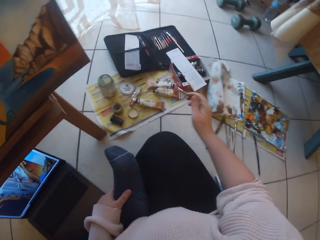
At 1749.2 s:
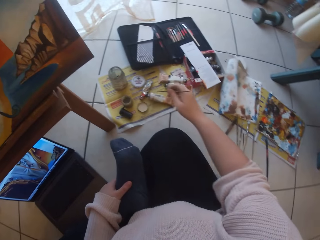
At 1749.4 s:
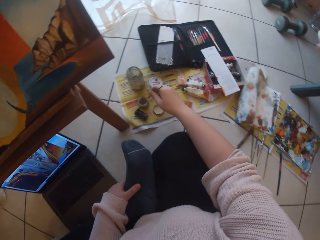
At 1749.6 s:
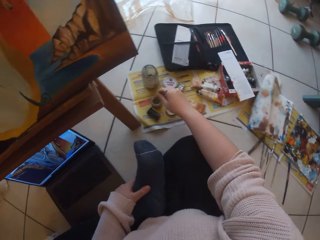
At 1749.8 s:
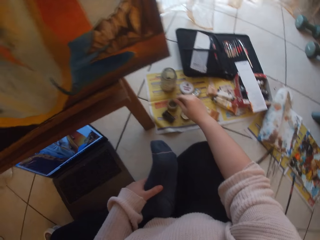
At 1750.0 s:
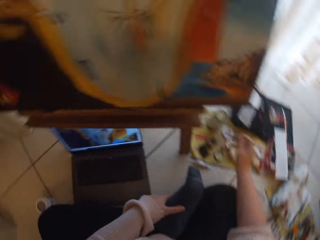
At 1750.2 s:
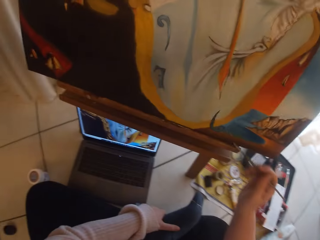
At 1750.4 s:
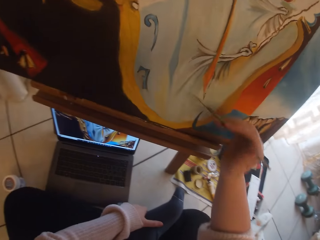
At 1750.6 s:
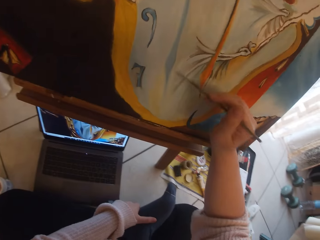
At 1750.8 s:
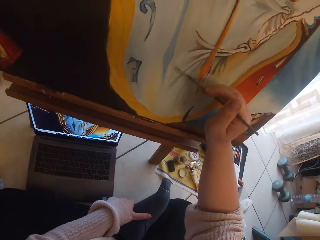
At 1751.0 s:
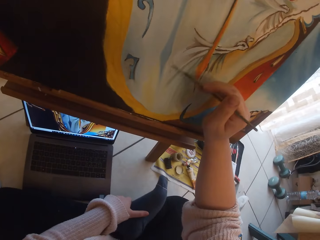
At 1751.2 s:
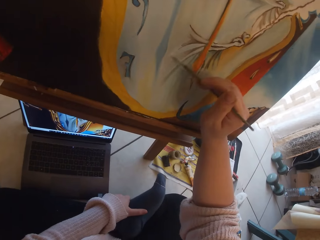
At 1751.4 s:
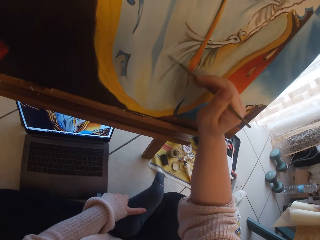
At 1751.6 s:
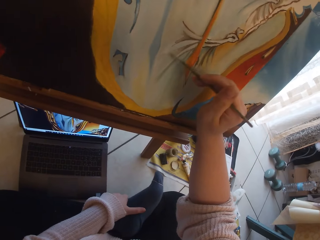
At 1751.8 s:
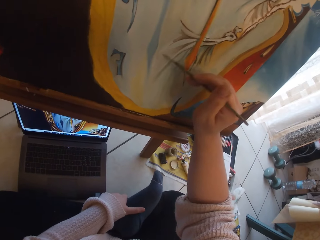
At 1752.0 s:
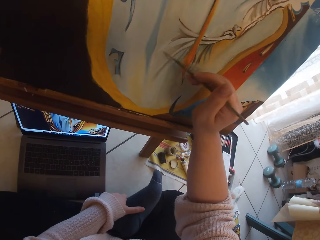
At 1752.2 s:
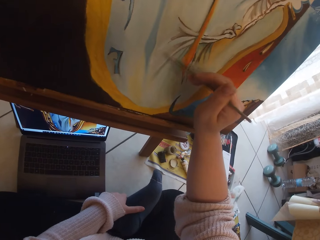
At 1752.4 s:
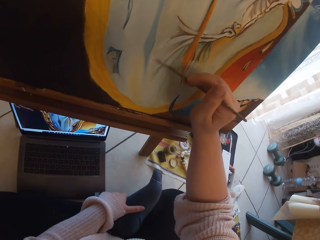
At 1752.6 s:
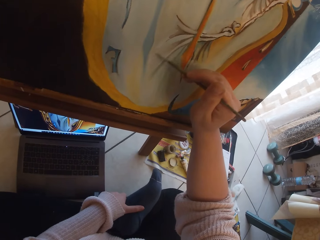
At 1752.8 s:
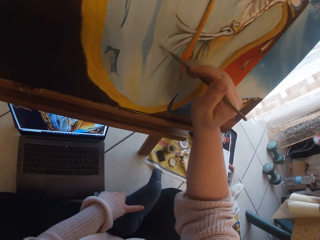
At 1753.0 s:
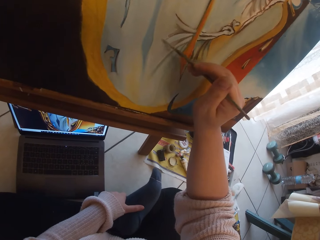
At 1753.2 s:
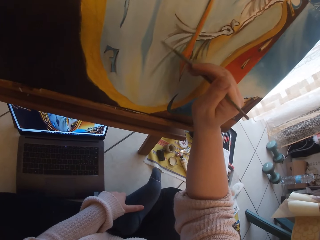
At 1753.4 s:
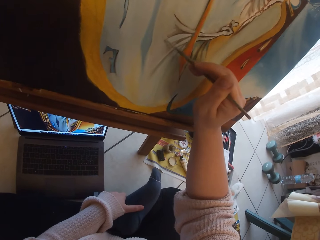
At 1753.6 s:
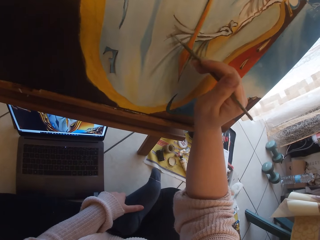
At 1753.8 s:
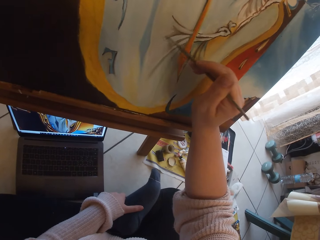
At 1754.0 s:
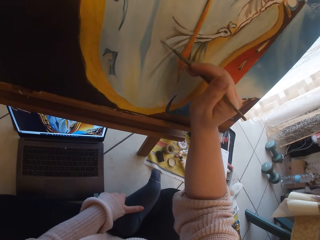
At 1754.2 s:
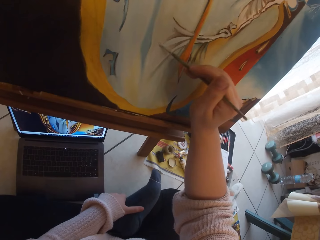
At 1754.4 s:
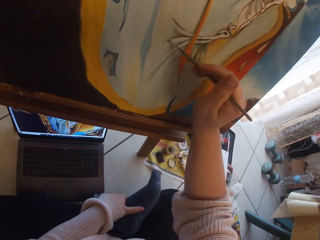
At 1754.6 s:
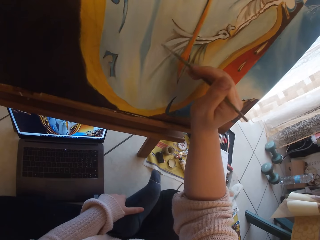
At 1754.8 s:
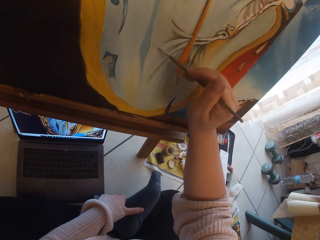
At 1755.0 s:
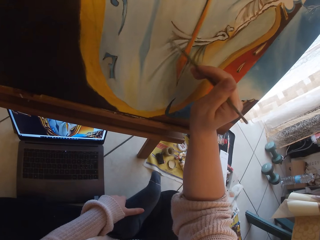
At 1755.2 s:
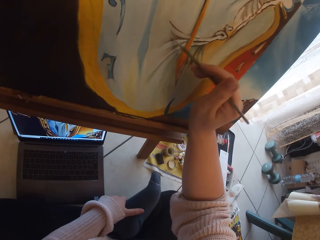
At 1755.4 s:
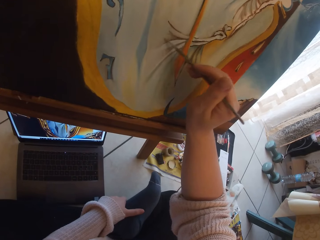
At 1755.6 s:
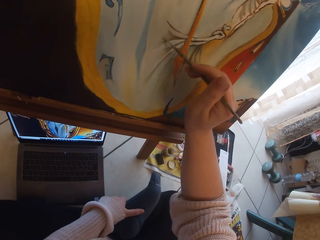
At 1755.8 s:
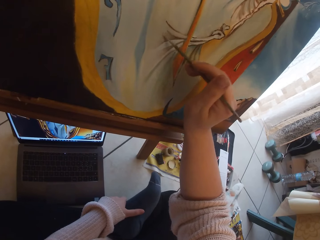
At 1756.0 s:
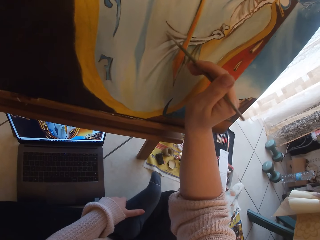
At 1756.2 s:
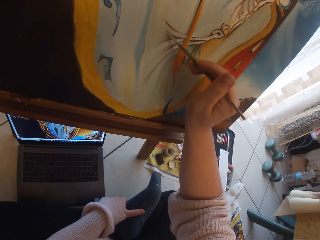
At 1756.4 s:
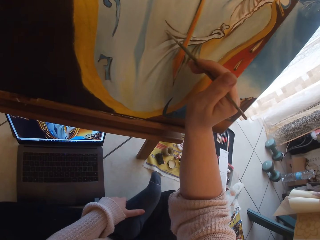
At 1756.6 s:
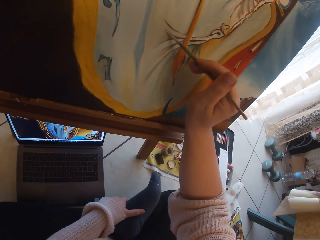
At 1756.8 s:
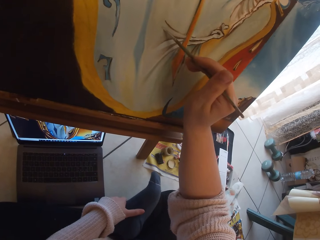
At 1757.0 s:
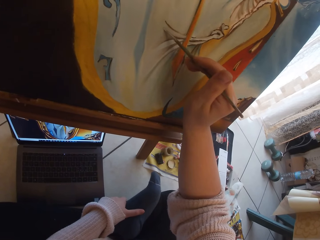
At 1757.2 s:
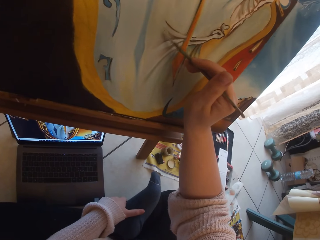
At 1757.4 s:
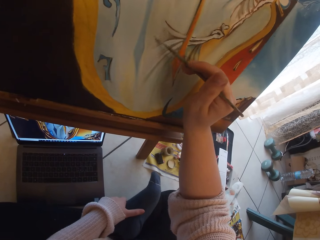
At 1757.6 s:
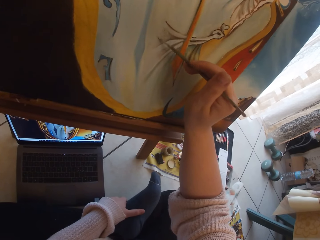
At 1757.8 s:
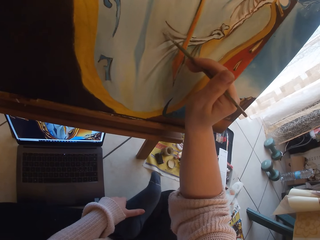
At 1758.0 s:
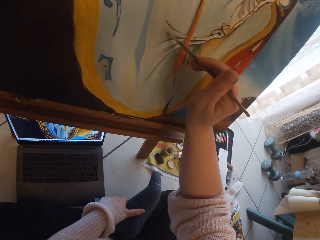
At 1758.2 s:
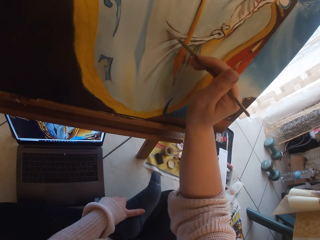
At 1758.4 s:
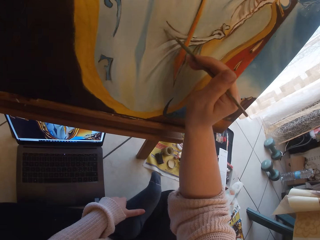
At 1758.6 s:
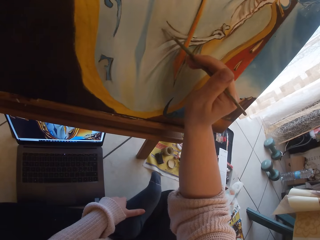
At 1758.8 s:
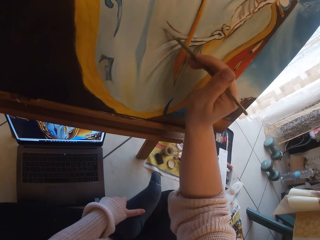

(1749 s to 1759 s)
The camera wearer removes the brush from the painting. She dips the paintbrush in her right hand into a small container of water. She paints the image from the laptop on the ground on the canvas with the paintbrush in her right hand.

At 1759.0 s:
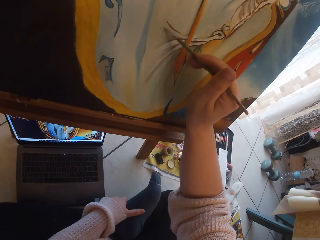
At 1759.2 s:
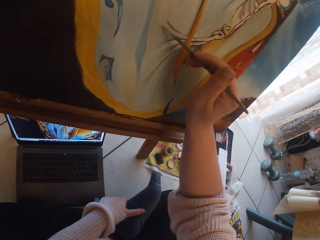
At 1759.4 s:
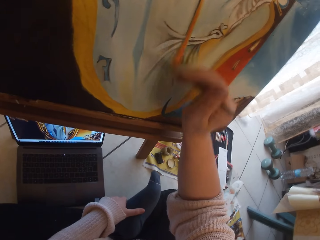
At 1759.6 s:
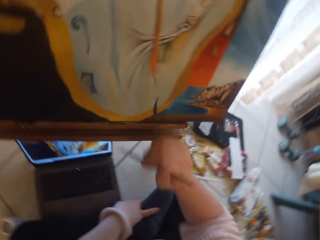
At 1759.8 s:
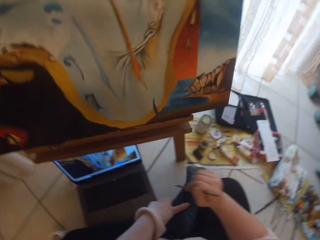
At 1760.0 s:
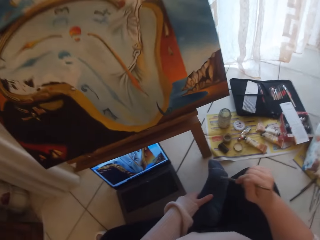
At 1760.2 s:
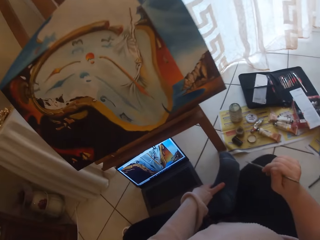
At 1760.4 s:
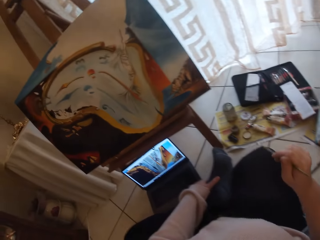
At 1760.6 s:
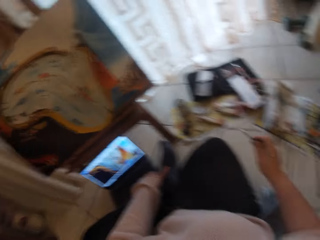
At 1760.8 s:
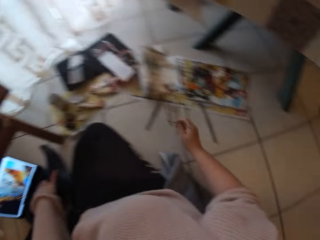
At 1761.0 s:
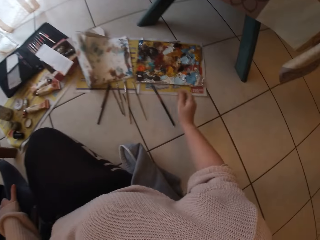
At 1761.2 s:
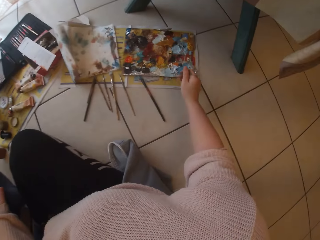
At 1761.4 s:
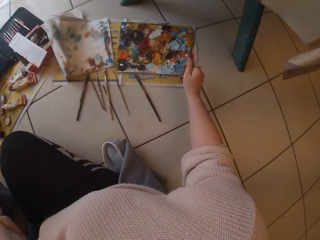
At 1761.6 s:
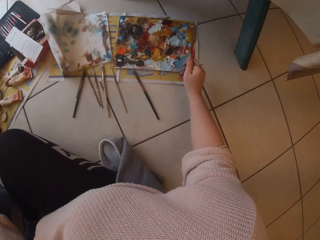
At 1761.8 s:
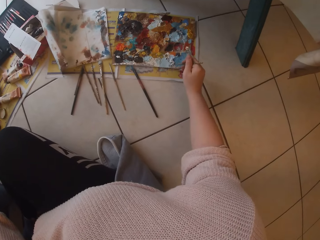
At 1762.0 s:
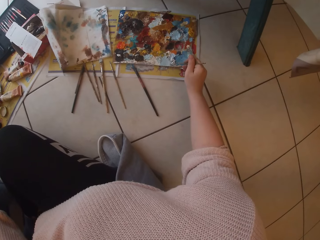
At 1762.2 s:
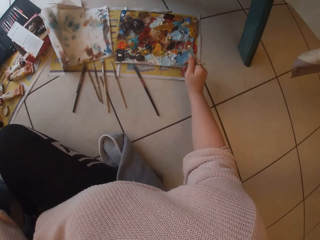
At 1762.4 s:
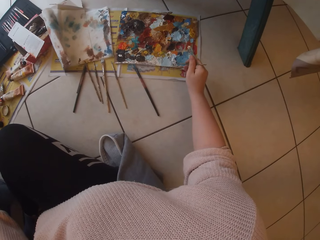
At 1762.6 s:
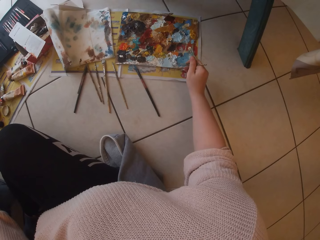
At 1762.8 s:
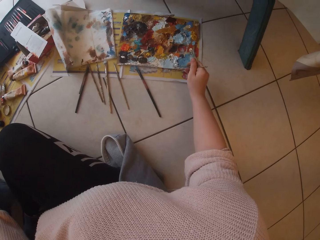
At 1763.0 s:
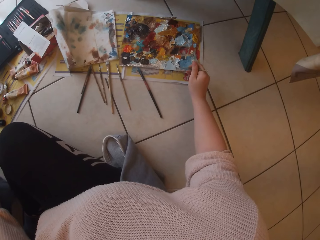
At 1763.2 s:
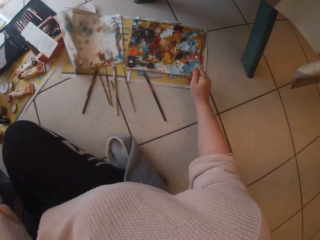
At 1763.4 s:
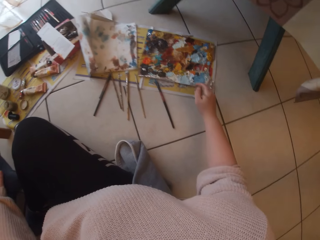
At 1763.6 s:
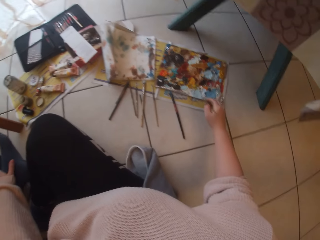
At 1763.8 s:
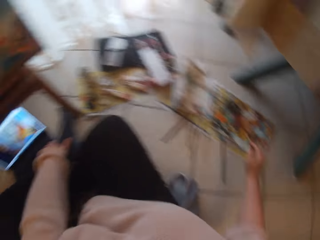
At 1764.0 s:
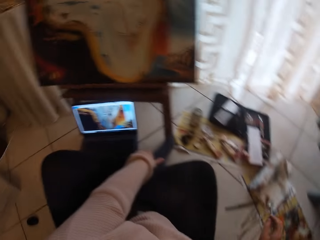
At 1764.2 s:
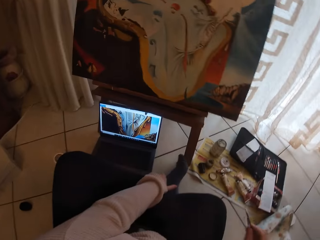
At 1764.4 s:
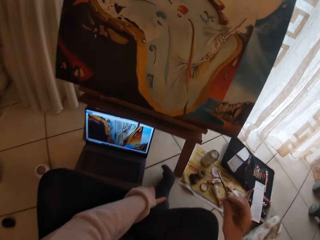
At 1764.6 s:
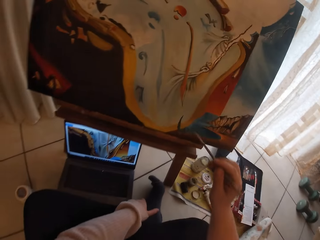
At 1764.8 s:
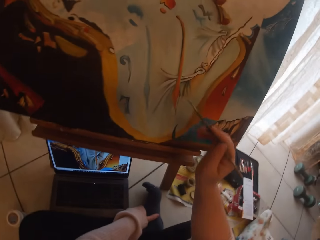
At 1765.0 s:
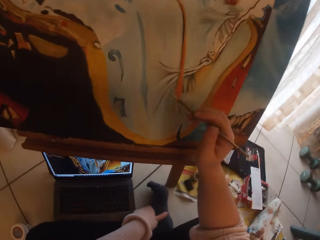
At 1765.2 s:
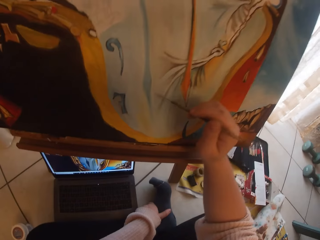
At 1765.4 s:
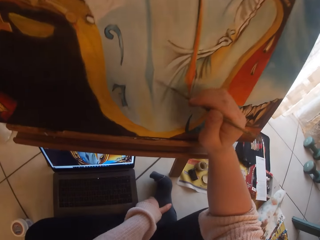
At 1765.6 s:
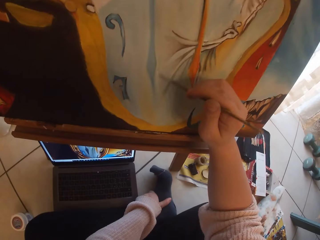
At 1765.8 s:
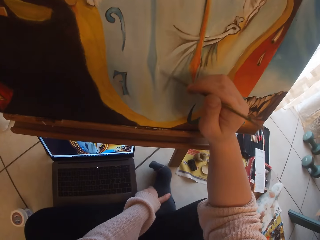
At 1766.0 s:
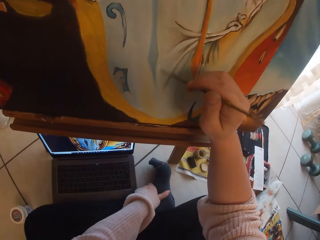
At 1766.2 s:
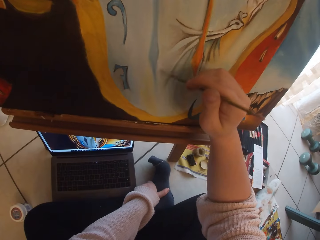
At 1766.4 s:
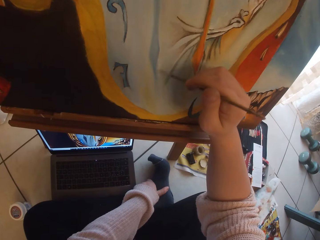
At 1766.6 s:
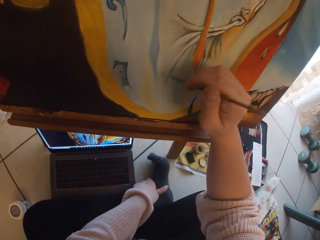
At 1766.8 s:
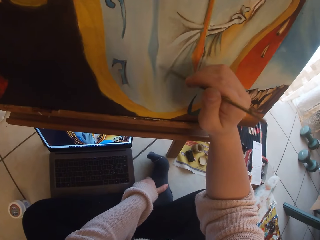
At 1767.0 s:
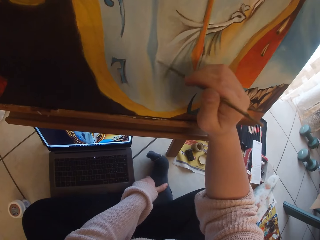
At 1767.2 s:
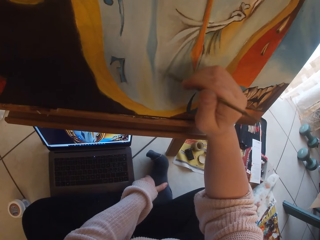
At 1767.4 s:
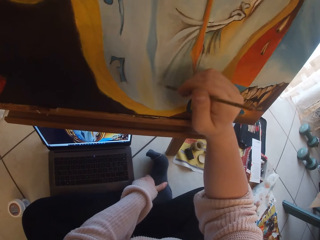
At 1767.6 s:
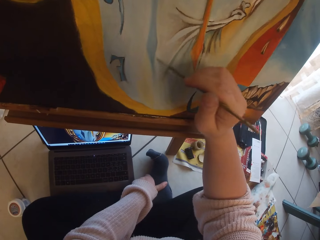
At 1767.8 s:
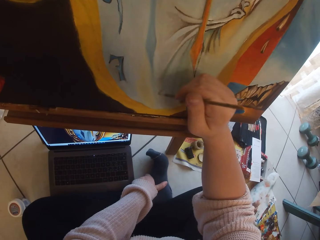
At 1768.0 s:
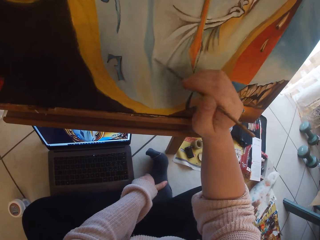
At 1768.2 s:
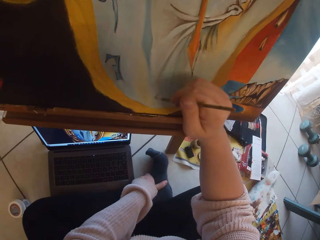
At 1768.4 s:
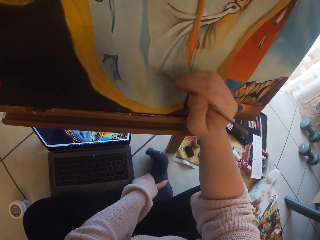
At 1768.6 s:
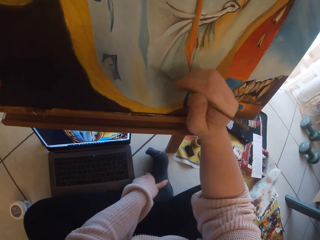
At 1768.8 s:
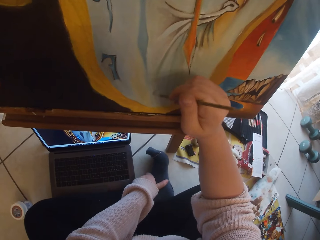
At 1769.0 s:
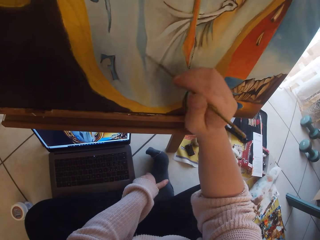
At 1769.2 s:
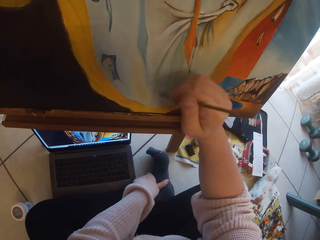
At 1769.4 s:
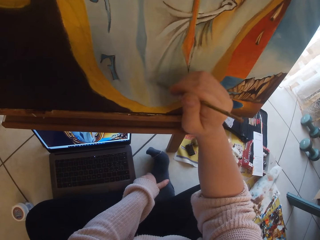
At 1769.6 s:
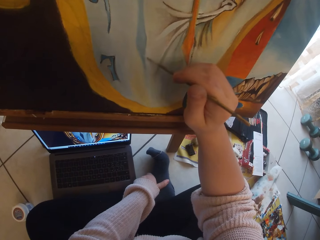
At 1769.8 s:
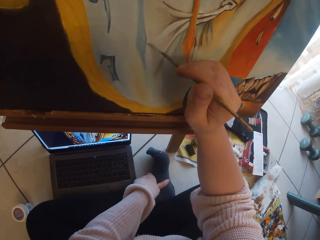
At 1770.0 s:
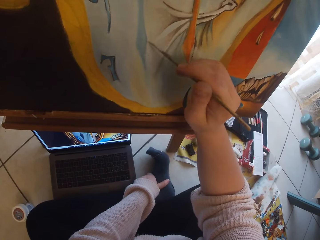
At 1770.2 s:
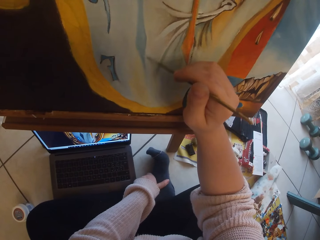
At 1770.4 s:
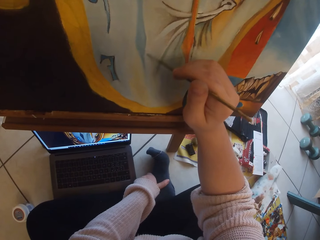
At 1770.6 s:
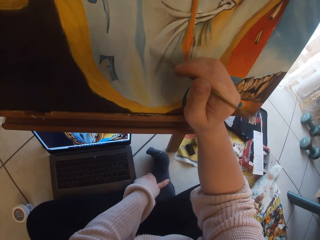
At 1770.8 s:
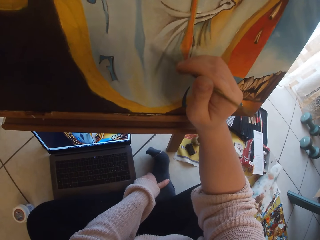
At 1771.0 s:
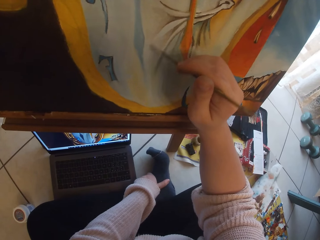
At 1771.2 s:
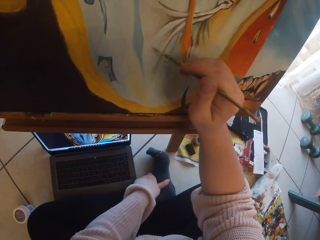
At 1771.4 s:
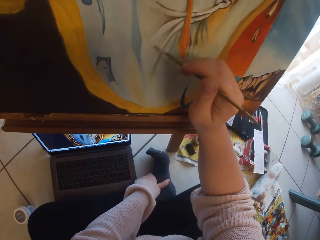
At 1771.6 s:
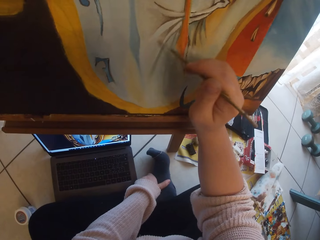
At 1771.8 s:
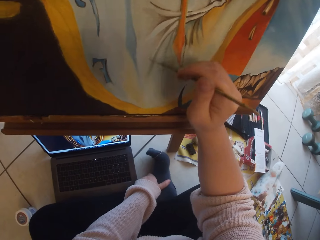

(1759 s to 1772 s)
The camera wearer removes the brush from the painting. She scoops paint from a palette on the ground with the paintbrush in her right hand. She paints the image from the laptop on the ground on the canvas with the paintbrush in her right hand. She dips the brush in the paint.
